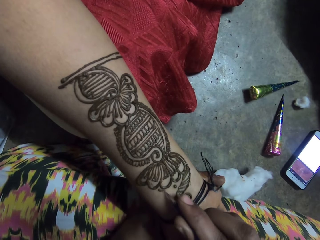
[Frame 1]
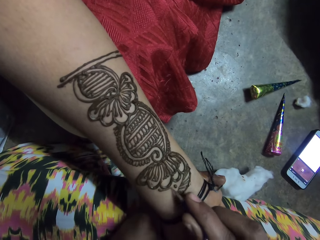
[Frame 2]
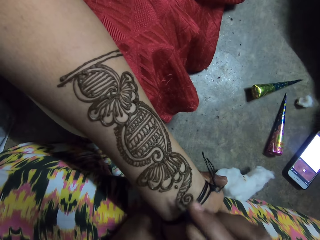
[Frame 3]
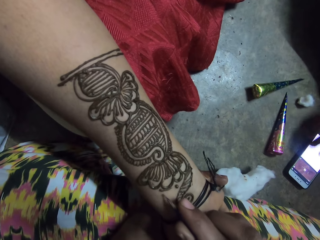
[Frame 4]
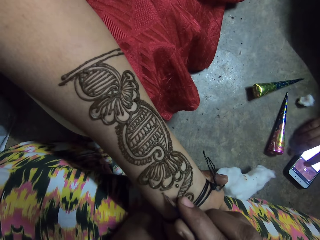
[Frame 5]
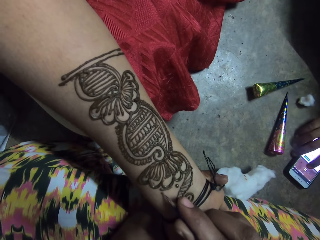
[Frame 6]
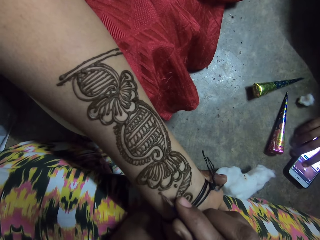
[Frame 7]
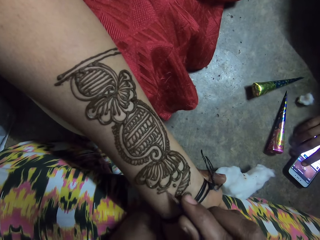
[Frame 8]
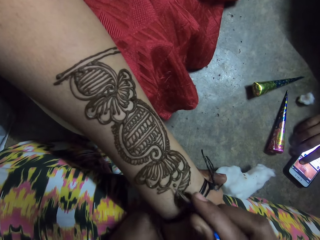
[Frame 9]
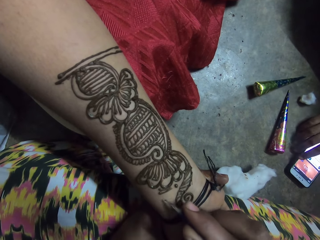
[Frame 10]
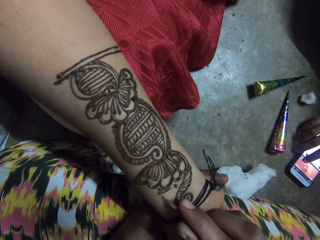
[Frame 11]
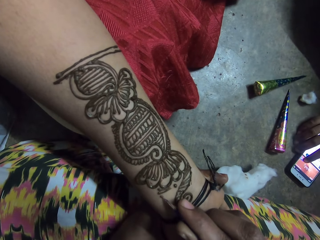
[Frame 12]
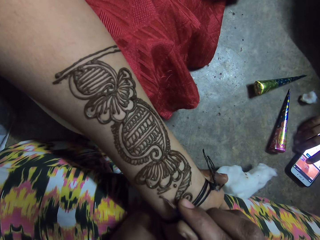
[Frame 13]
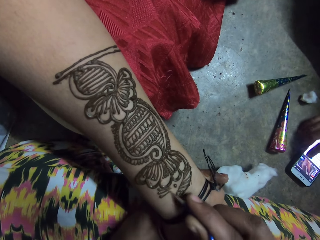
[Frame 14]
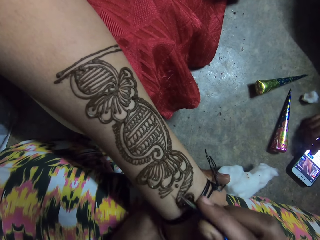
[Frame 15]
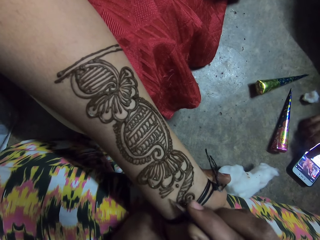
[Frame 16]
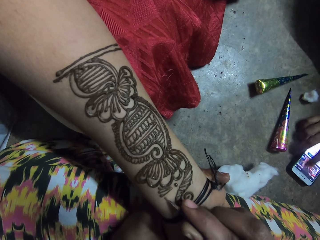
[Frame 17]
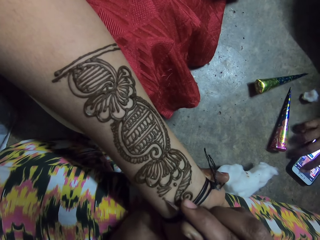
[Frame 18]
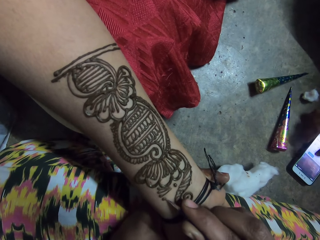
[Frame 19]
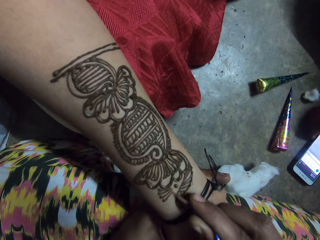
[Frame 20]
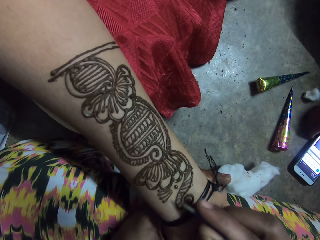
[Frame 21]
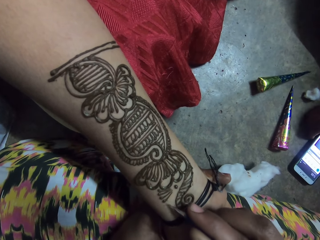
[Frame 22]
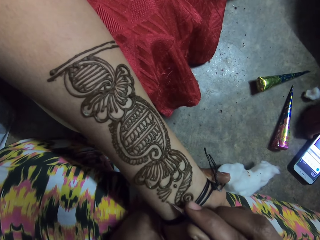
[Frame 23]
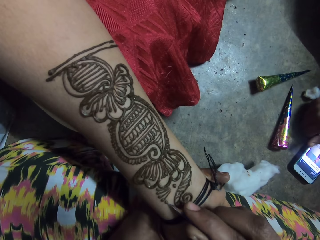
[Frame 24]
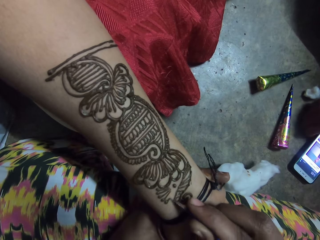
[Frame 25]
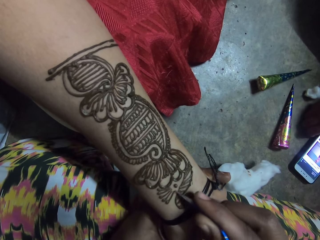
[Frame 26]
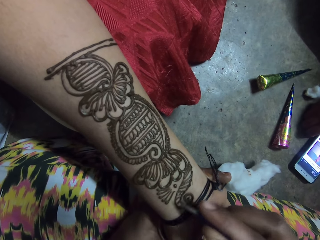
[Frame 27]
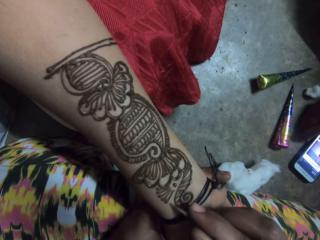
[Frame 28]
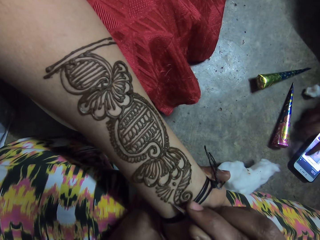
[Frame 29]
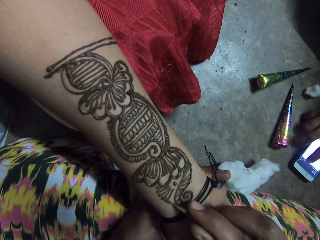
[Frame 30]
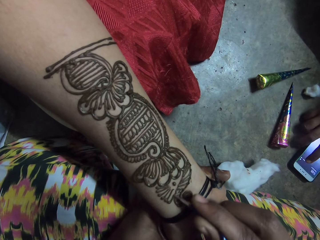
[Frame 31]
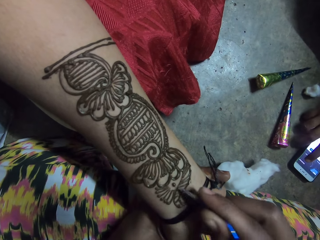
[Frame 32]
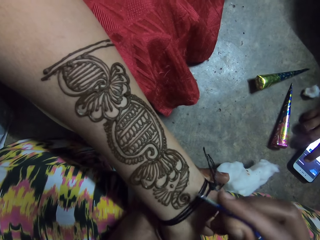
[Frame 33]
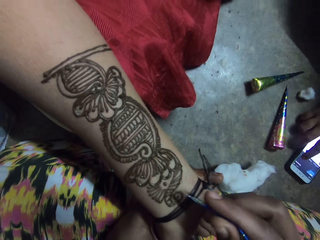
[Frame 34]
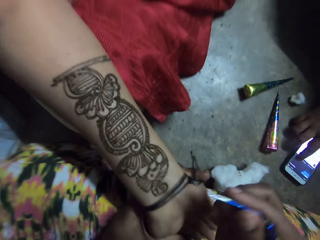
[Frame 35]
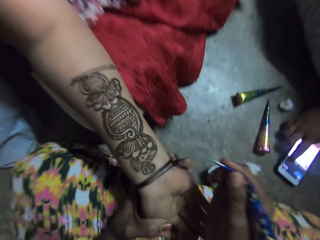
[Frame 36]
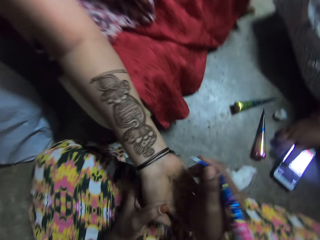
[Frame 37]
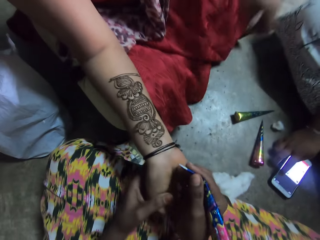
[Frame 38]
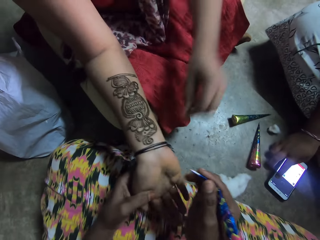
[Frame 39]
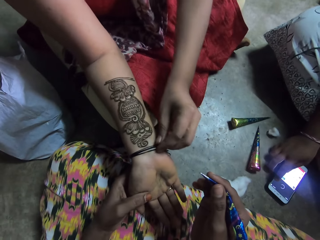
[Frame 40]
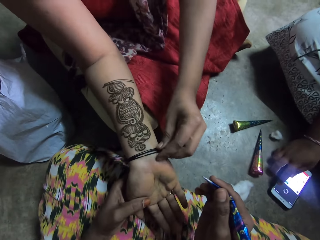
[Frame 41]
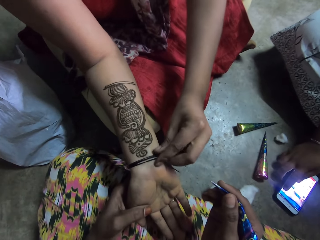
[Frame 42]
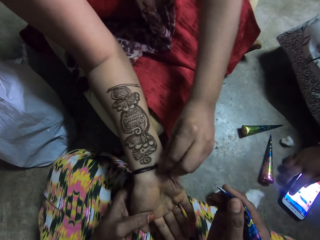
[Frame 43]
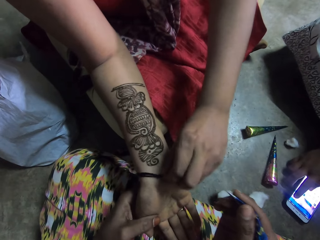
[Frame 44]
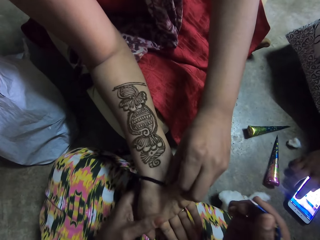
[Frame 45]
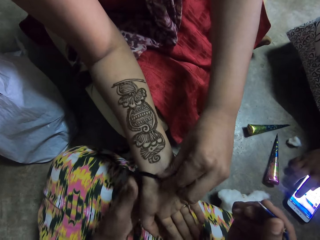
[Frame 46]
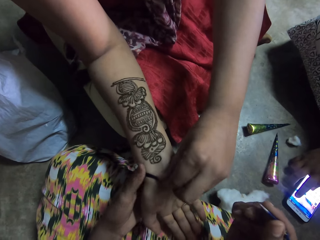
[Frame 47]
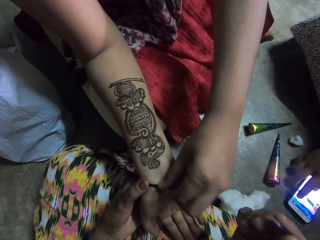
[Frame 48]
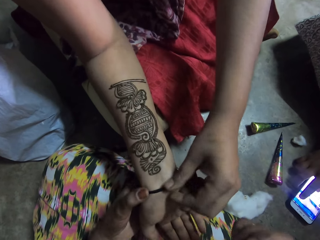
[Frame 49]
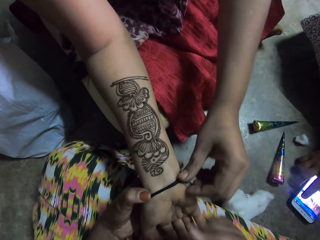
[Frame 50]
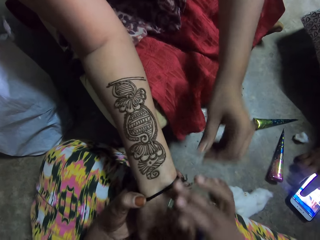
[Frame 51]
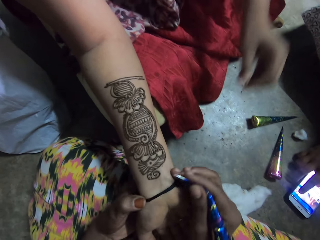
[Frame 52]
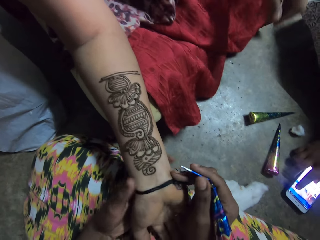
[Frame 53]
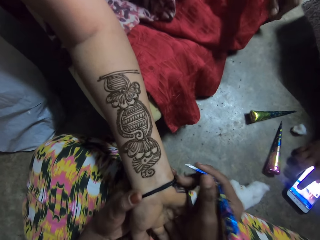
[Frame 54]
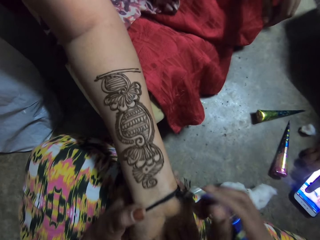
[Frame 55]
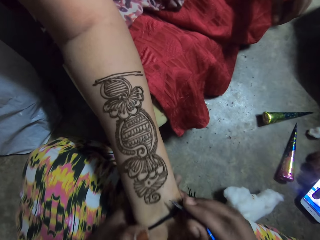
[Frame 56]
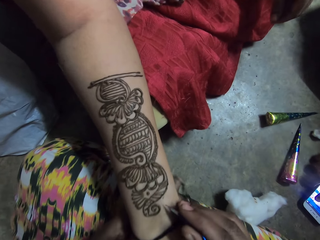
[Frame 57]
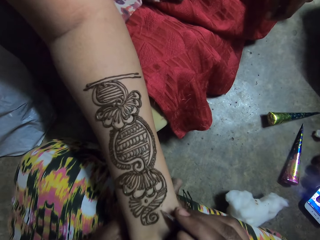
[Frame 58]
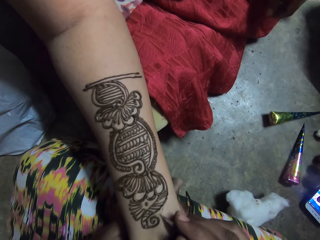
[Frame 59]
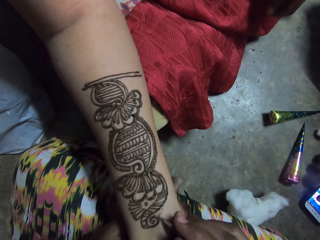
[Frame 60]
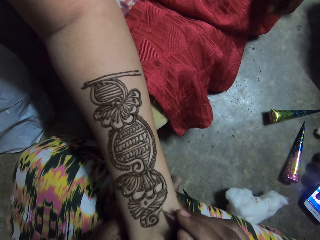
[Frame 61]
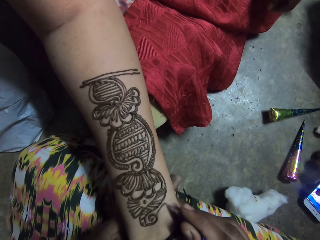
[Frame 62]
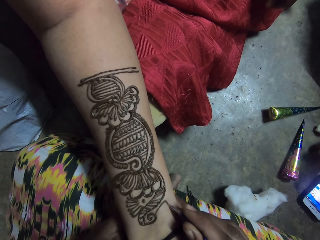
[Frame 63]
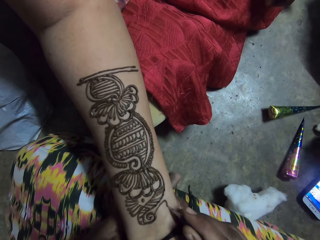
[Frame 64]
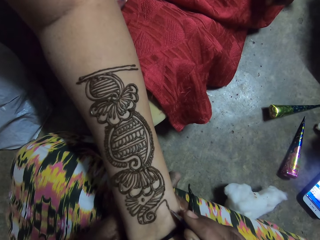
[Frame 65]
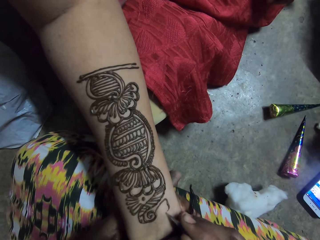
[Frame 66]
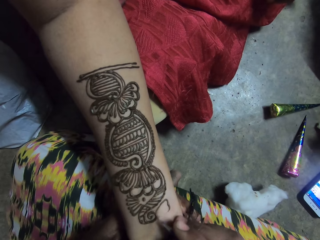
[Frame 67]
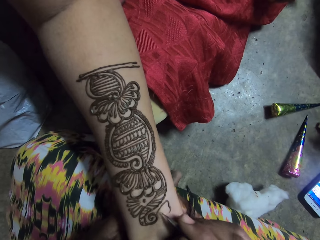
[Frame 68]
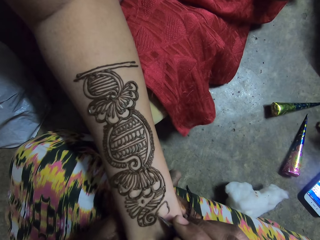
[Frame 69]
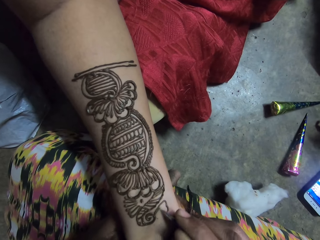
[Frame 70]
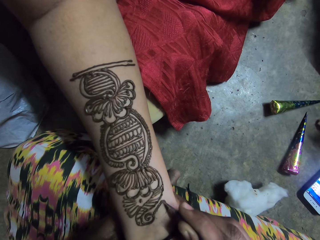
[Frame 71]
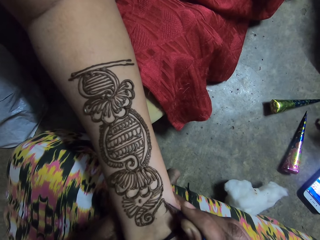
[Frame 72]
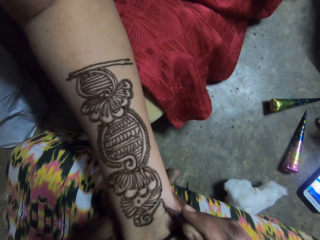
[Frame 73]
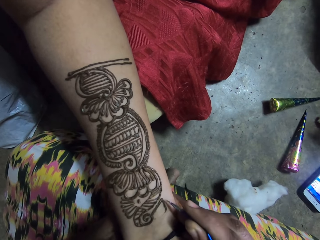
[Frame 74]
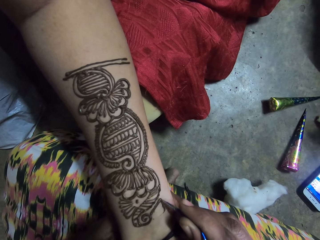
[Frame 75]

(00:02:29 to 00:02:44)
A woman operates the phone on the floor with her right hand. Another woman adjusts a bracelet on her right hand with her left hand. The camera wearer adjusts the bracelet on the other woman's right hand with her hands. She applies the henna paste from the henna cone in her right hand on the other woman's right hand.

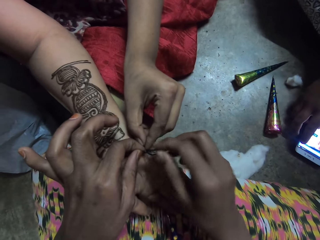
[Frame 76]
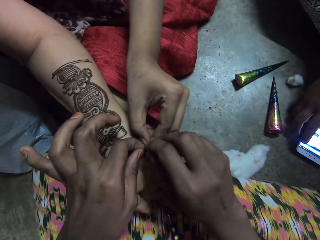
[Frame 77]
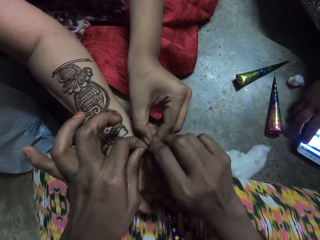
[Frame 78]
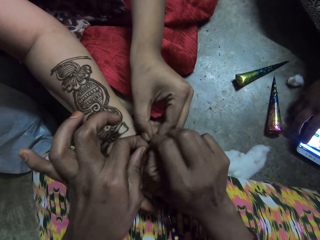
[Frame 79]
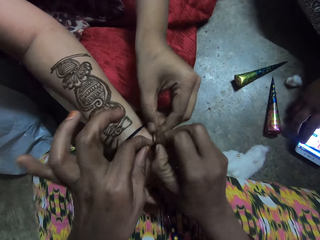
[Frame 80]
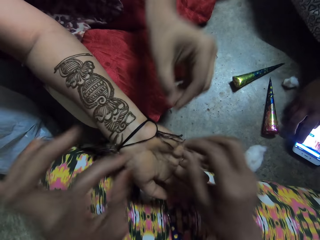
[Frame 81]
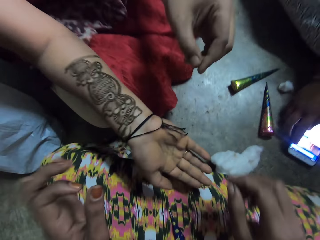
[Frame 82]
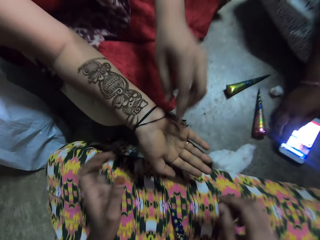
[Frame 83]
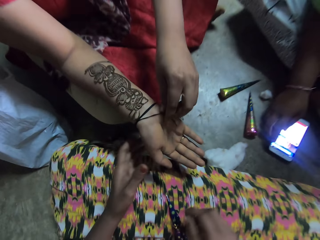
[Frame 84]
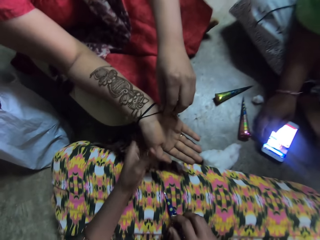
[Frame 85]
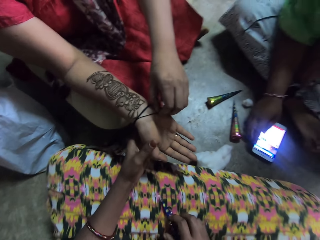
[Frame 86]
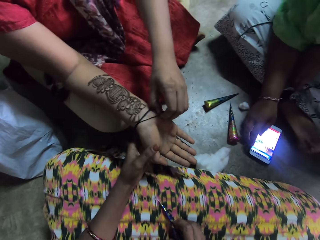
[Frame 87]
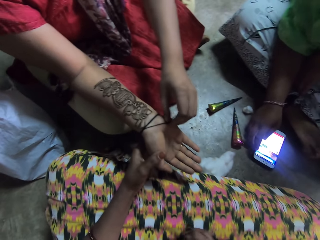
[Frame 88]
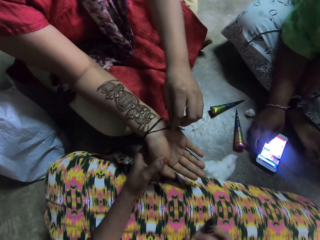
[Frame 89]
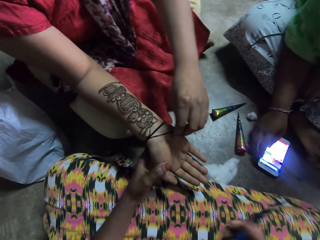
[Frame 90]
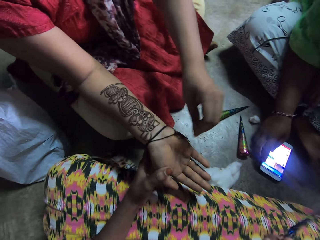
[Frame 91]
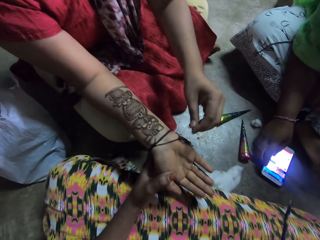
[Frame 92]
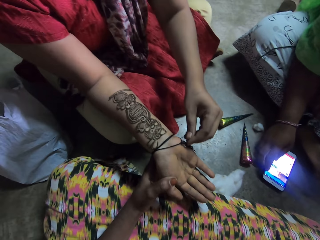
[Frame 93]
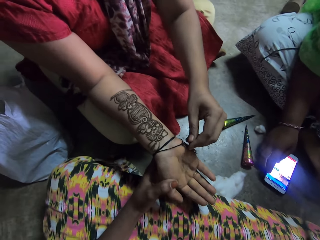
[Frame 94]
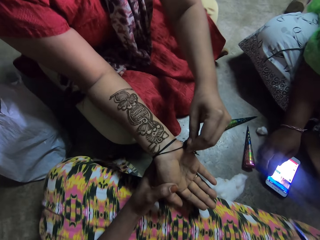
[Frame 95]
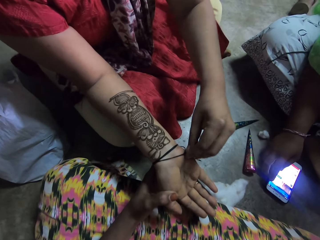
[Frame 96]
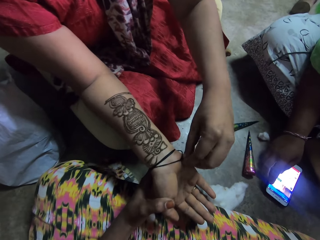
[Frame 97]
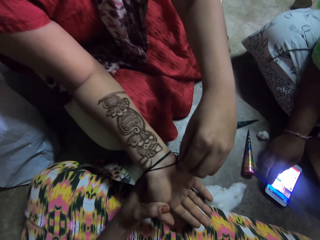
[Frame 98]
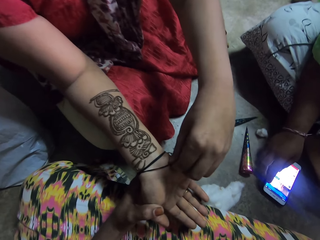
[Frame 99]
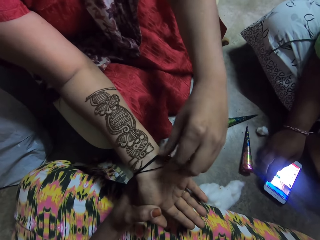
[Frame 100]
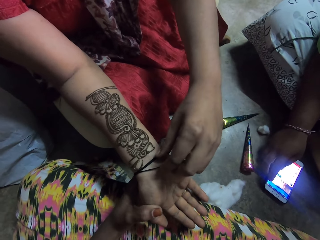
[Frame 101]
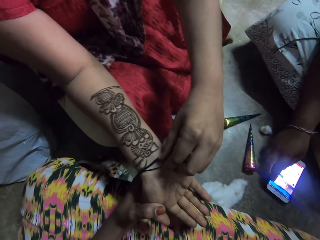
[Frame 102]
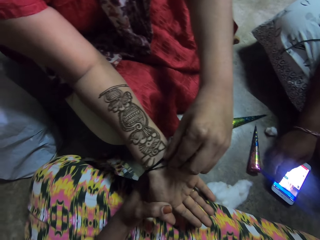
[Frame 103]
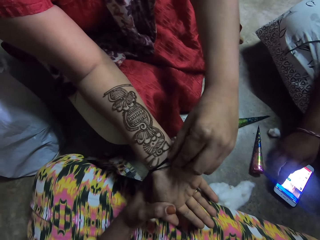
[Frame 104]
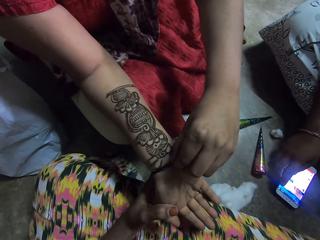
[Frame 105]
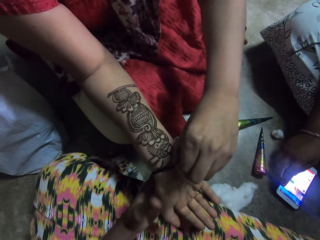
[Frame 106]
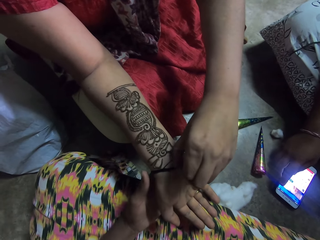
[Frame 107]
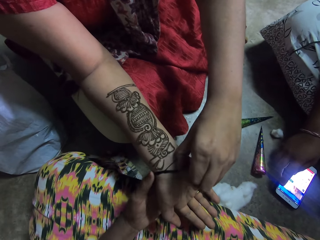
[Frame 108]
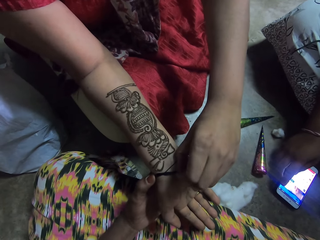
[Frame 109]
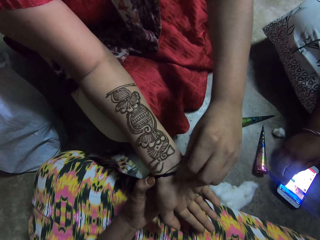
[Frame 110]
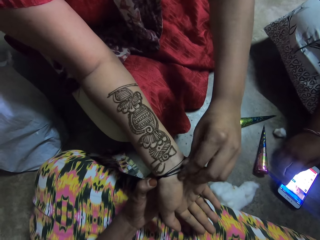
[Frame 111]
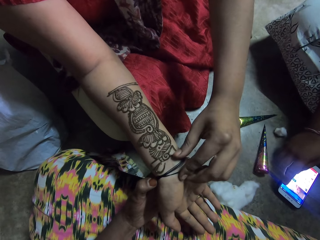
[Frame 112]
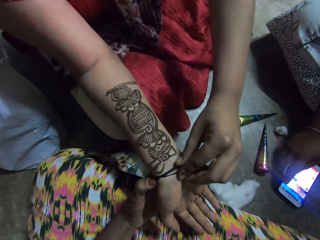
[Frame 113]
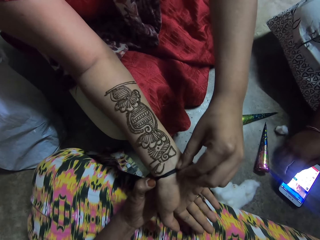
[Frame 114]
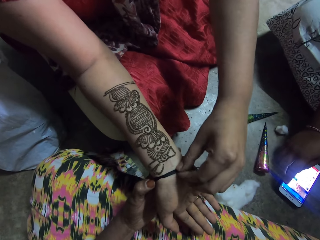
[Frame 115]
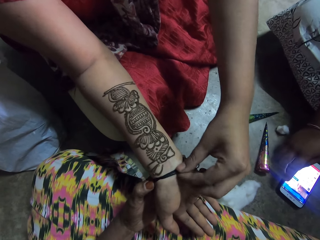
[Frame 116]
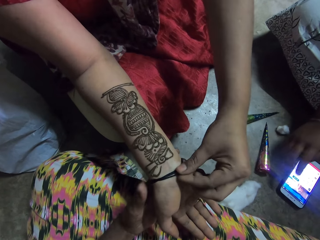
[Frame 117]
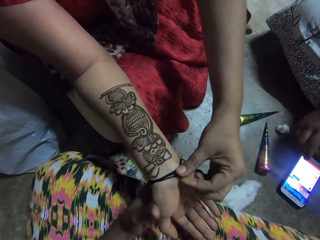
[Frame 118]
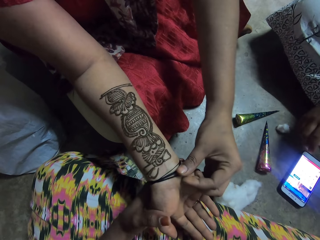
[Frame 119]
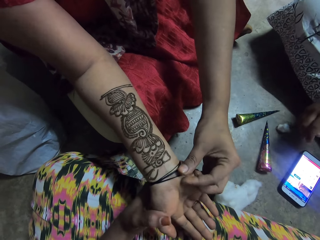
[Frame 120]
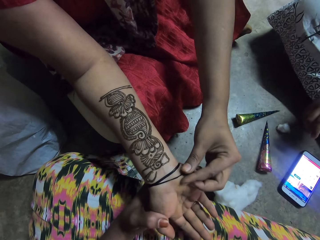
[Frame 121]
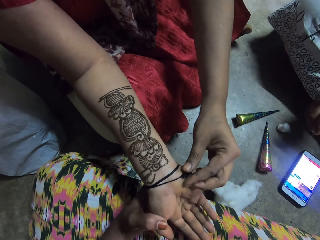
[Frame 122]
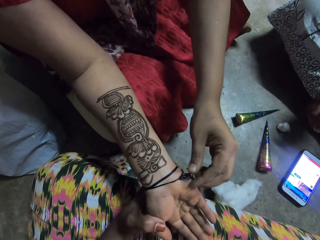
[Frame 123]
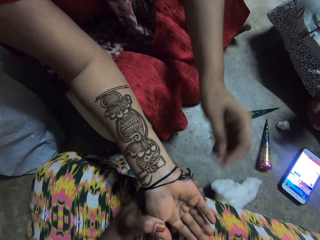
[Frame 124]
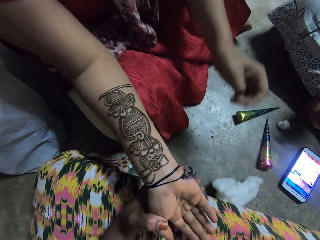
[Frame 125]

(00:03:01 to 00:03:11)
The woman interacts with the camera wearer. The camera wearer tries to untie a bangle string. She holds the woman's right hand with her left hand and picks henna. The woman unties the bracelet on her right hand with her left hand. The woman moves the bangle string.
